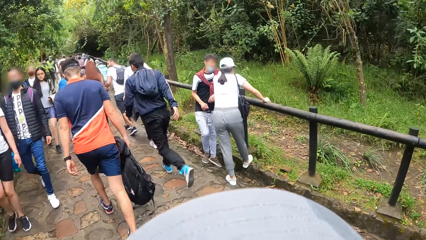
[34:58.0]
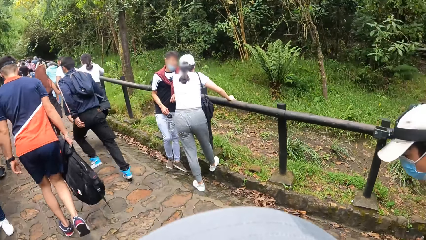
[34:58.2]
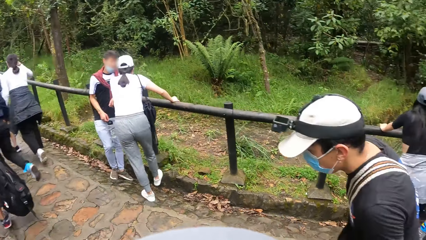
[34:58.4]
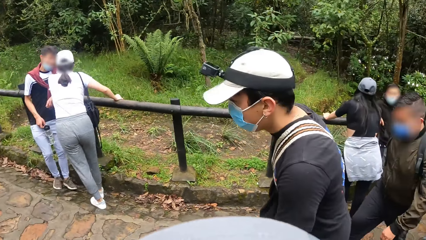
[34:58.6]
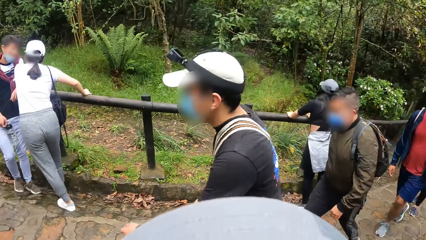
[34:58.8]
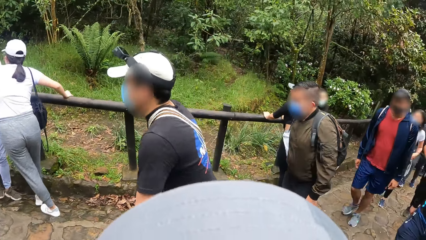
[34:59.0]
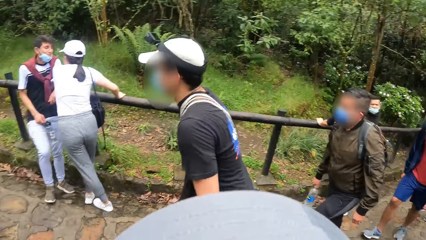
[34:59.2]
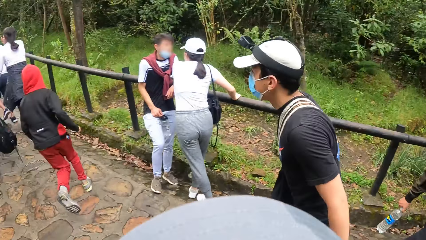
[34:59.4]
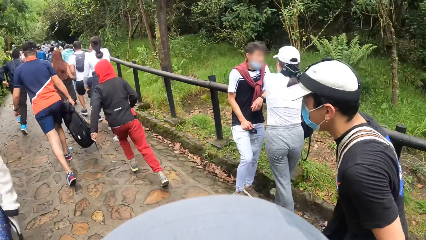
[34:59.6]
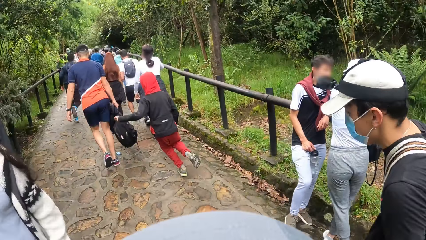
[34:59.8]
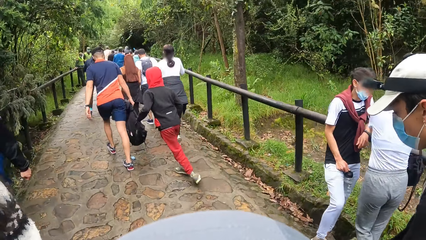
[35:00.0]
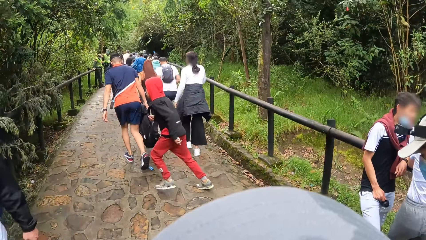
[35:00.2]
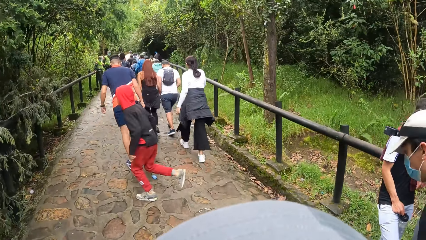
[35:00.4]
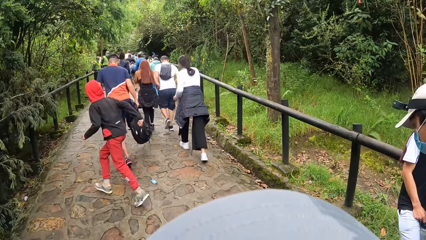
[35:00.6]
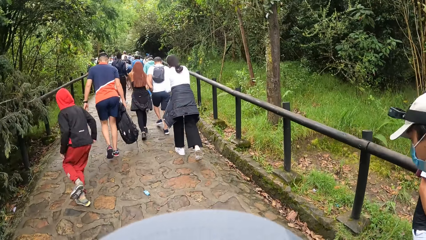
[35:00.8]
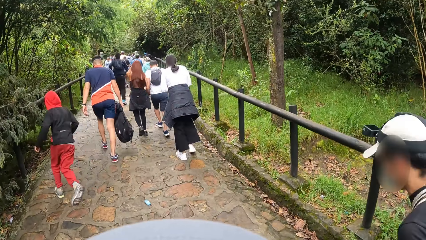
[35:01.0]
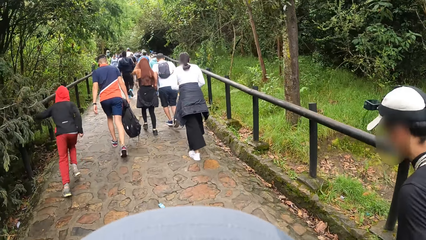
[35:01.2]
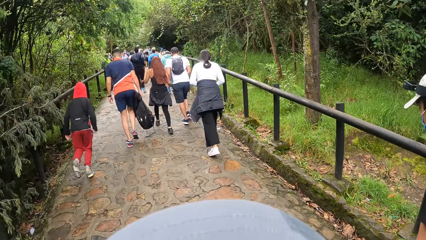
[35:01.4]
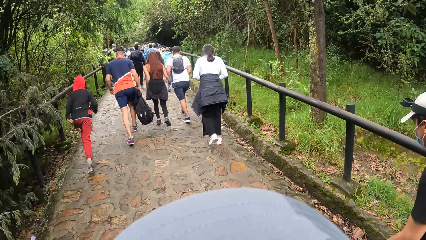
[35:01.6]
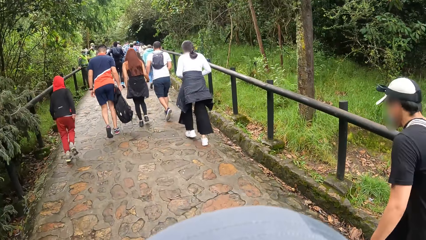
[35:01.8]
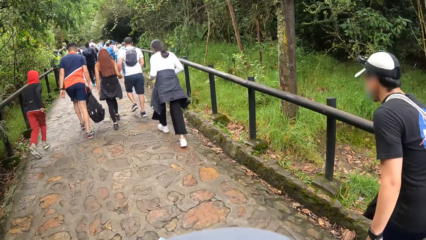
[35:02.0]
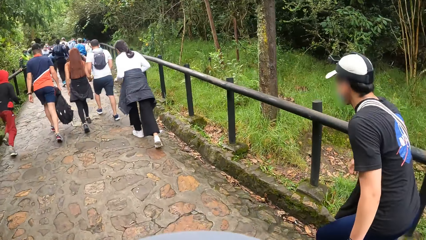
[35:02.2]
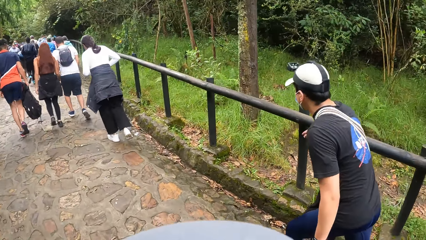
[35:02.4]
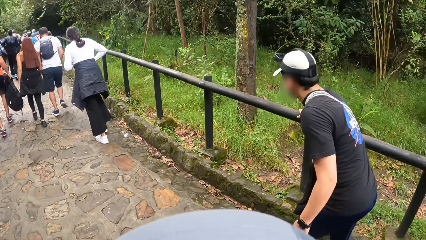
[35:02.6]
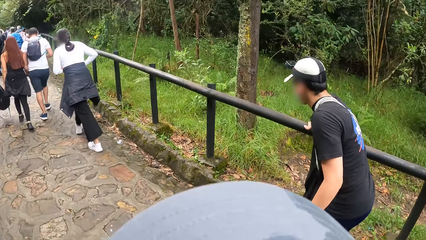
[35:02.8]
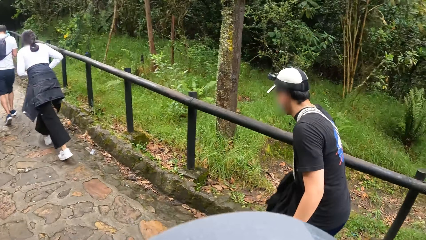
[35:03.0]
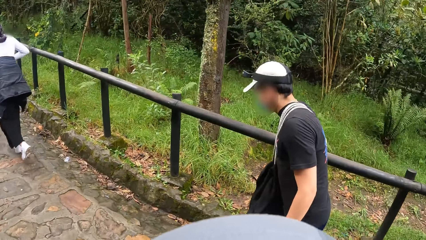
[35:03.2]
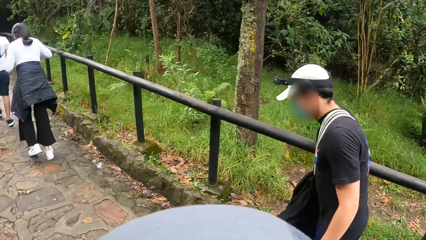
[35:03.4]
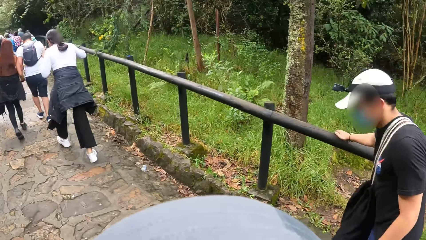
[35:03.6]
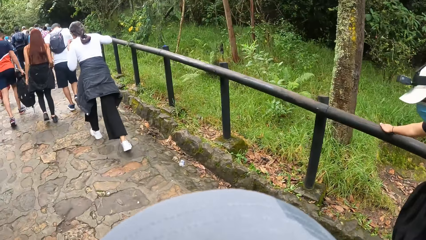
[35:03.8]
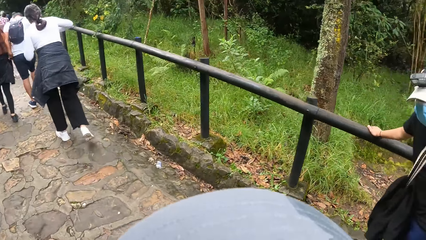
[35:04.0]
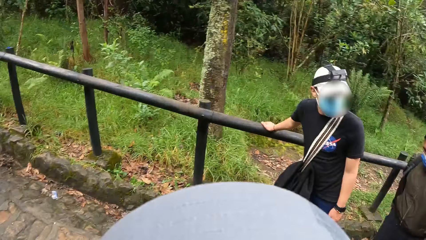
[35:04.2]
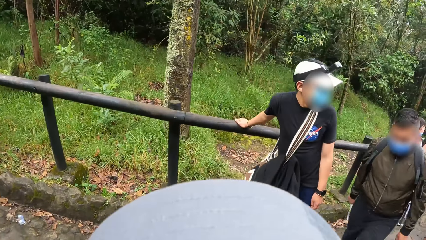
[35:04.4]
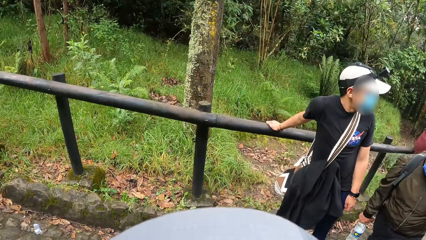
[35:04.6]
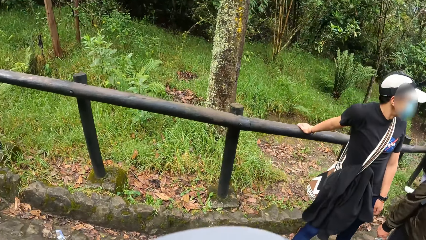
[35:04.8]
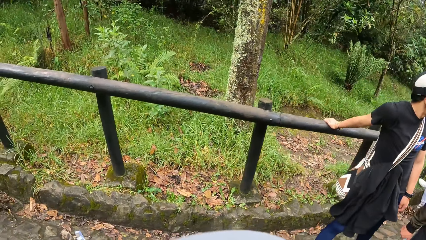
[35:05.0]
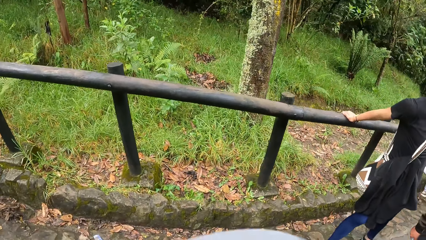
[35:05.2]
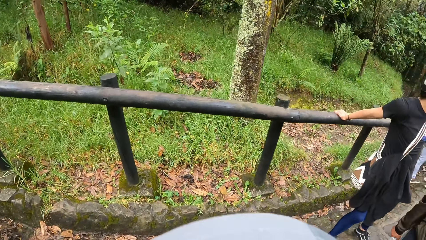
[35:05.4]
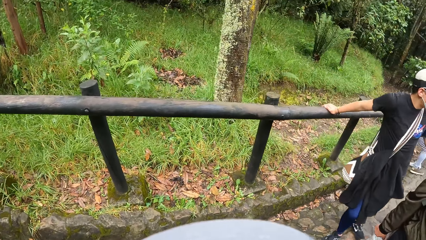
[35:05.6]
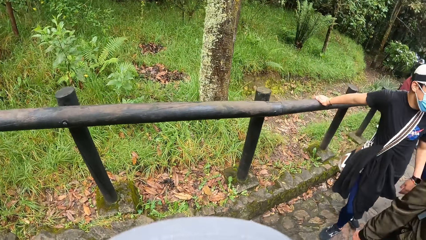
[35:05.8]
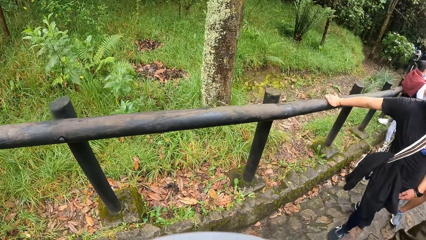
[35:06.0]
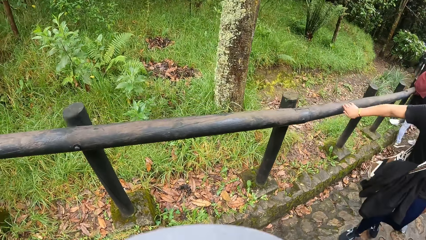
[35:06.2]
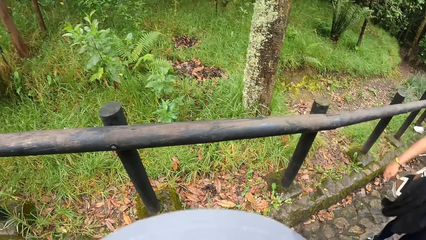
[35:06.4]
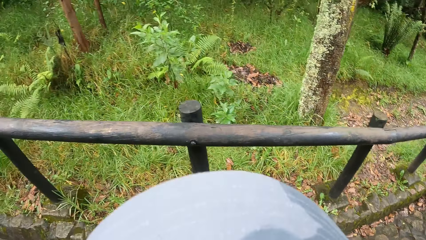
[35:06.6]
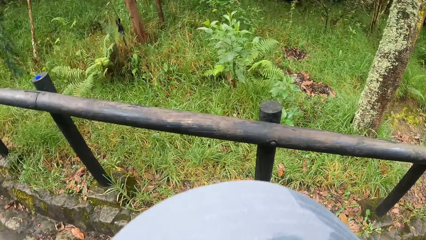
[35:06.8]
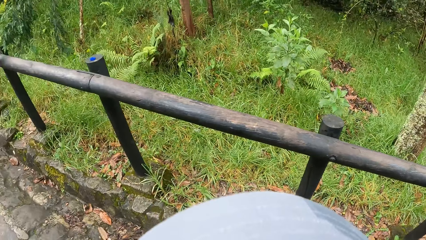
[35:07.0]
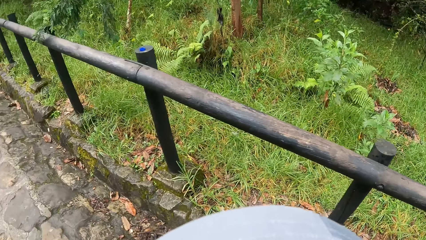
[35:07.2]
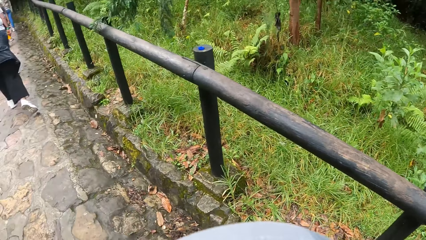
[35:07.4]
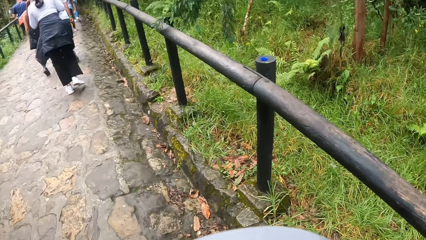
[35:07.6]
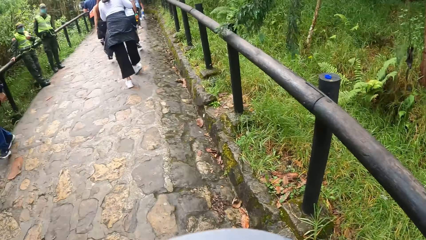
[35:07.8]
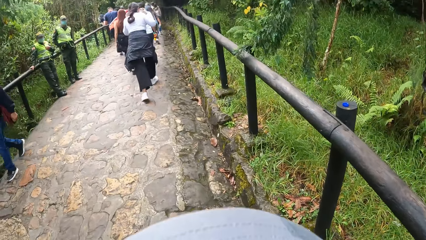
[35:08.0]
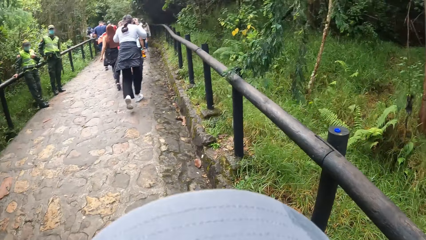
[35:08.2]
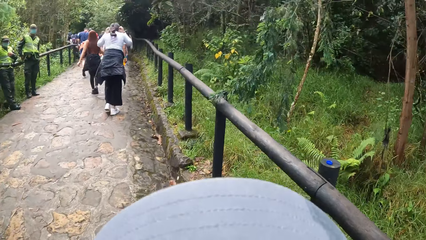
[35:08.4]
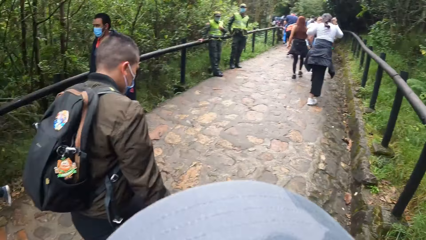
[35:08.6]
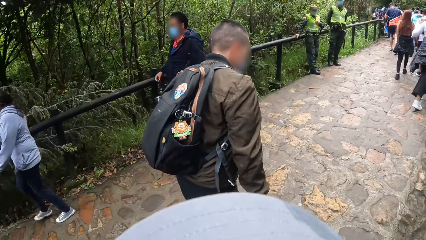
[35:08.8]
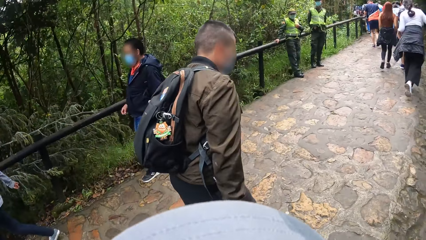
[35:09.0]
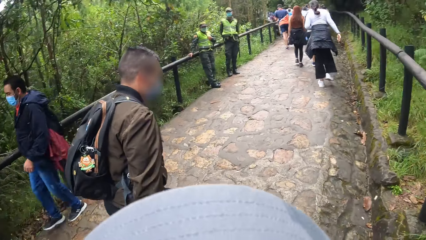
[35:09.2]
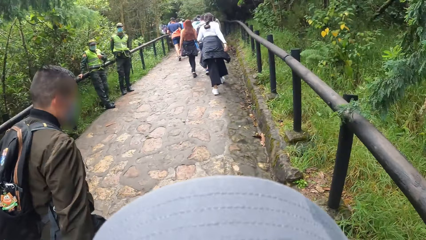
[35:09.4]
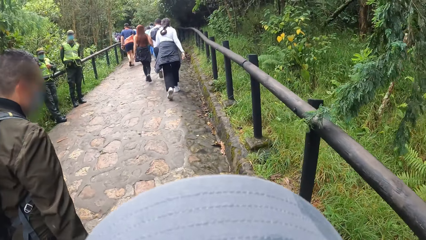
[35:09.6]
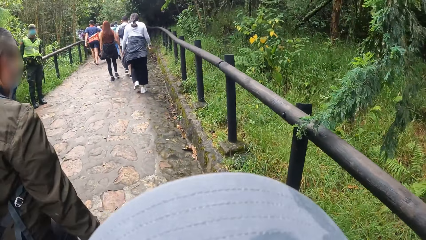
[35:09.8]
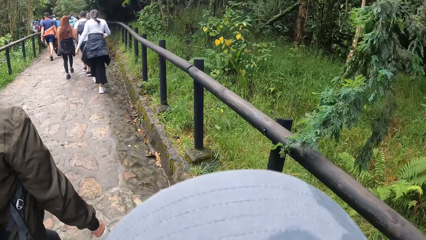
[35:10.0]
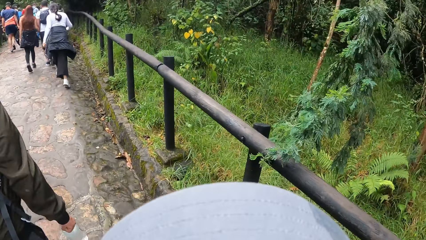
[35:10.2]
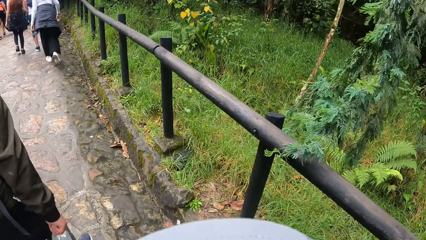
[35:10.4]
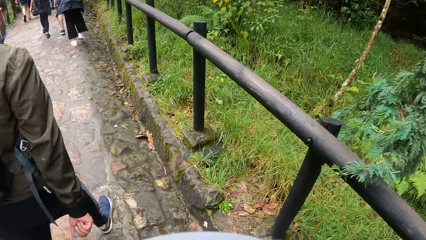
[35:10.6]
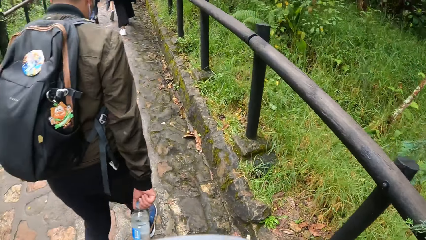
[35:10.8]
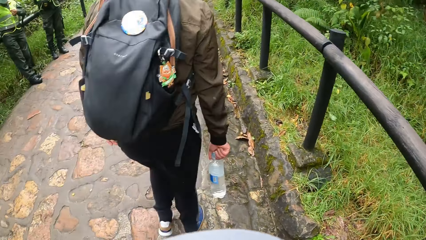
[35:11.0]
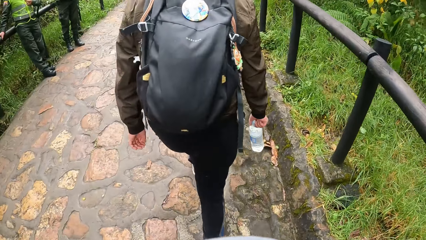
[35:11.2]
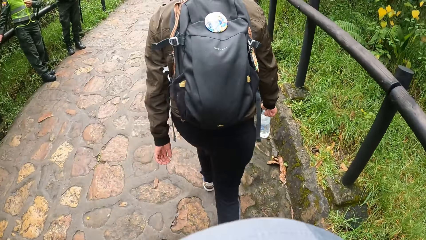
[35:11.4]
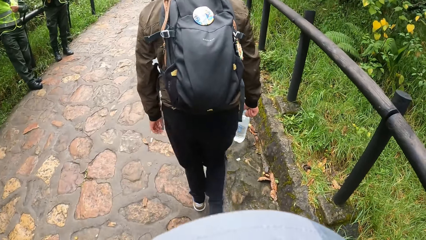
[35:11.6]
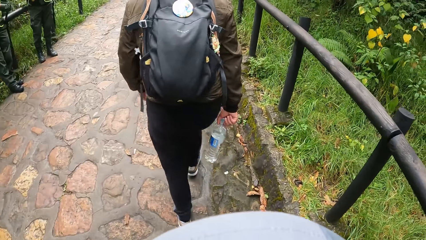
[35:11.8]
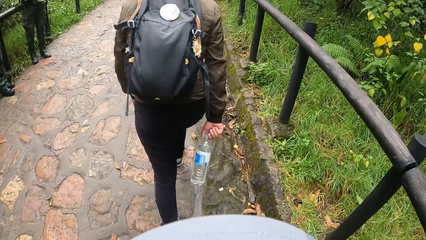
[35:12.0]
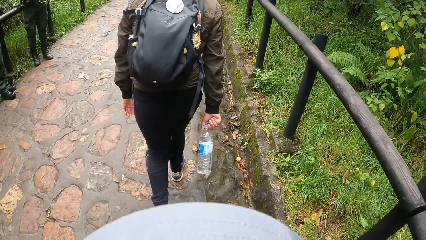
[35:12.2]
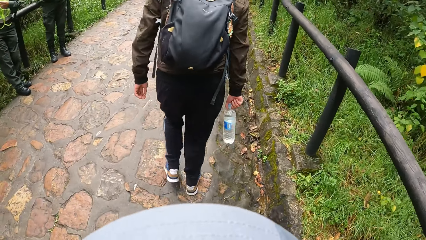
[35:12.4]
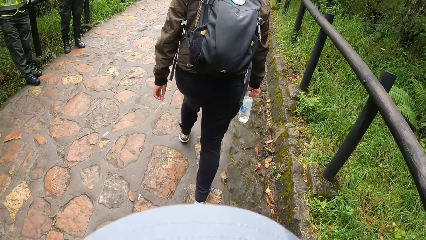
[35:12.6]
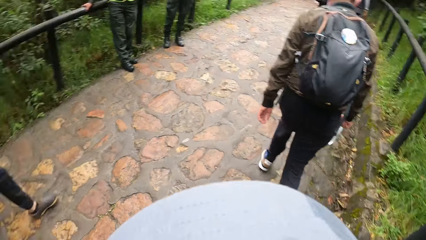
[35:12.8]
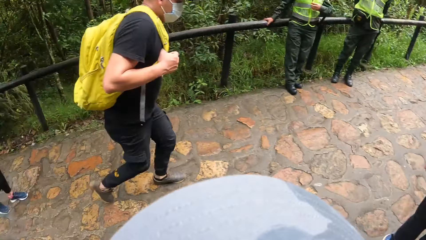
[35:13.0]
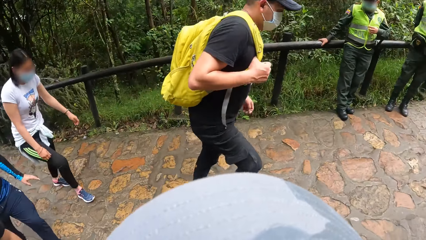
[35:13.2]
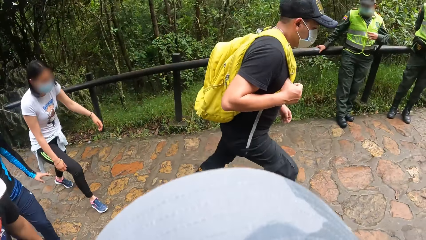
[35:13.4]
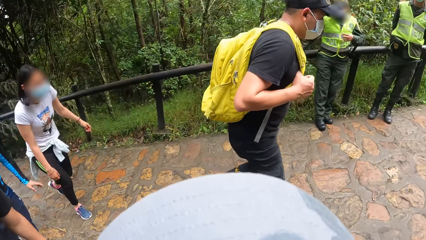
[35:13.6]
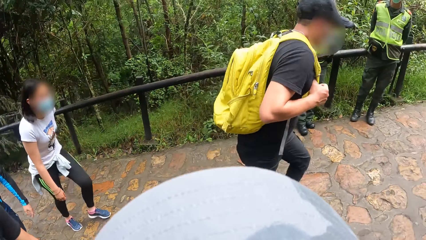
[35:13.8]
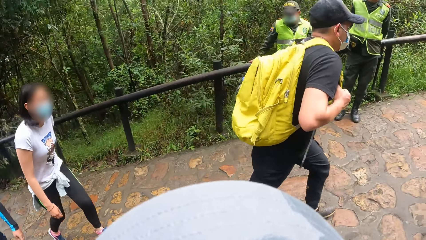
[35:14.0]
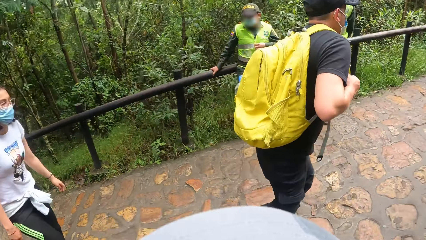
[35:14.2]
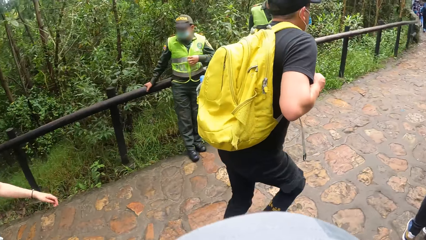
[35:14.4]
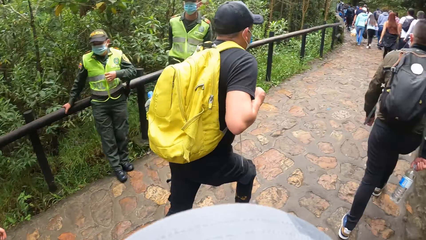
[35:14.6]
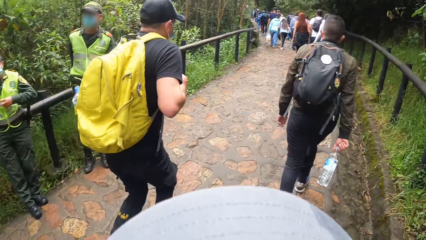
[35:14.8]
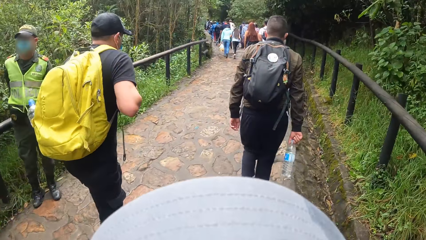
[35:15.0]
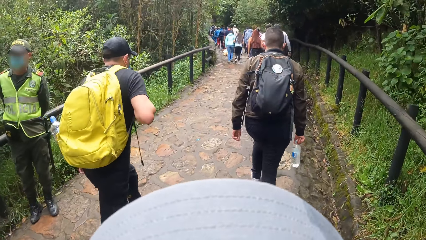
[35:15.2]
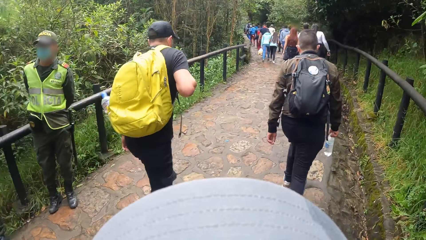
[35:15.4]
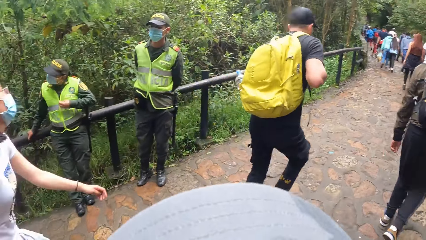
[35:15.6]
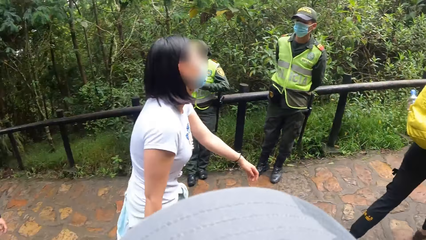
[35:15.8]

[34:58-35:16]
The camera wearer looks aside. They look aside repeatedly.
